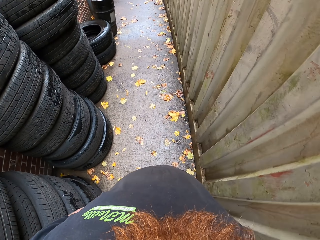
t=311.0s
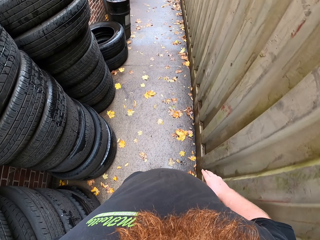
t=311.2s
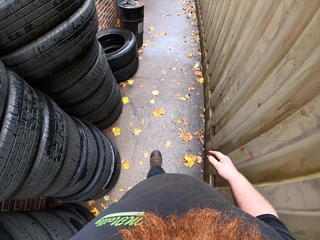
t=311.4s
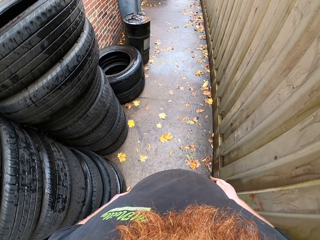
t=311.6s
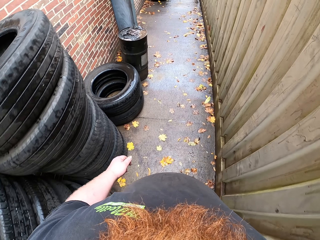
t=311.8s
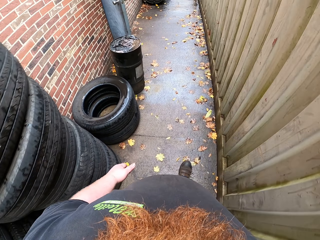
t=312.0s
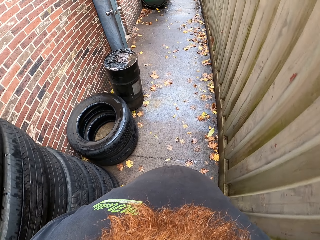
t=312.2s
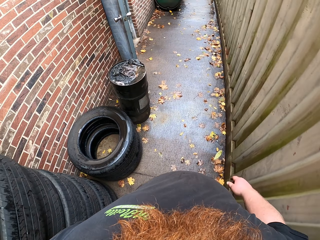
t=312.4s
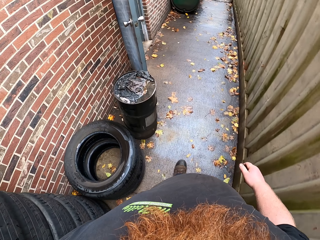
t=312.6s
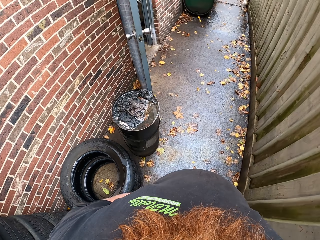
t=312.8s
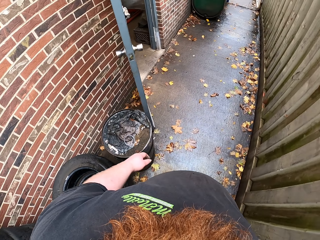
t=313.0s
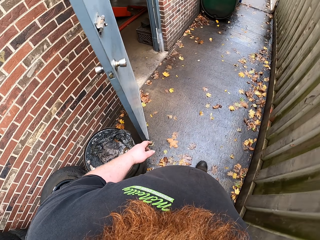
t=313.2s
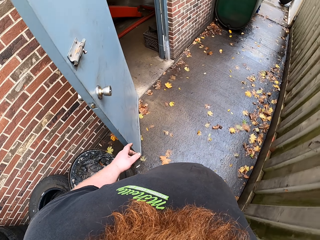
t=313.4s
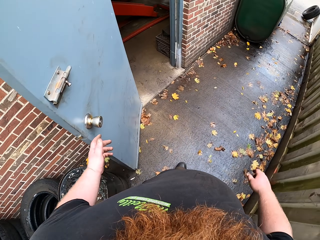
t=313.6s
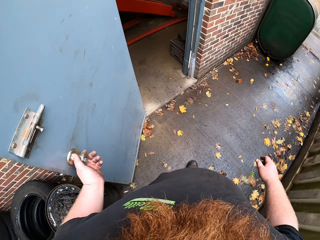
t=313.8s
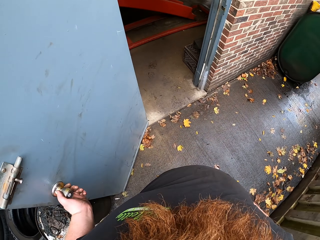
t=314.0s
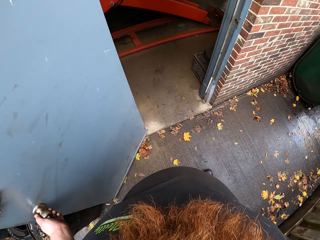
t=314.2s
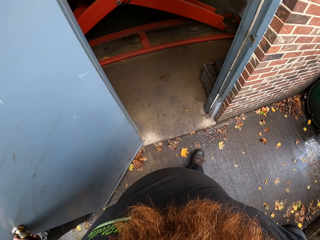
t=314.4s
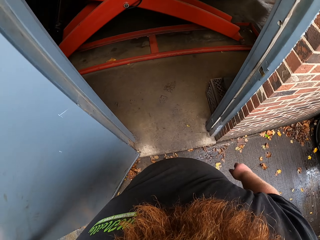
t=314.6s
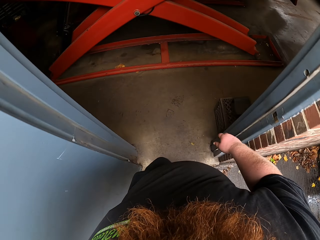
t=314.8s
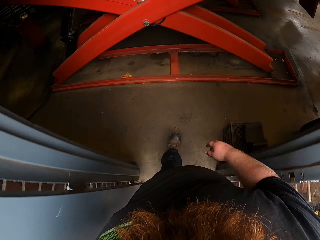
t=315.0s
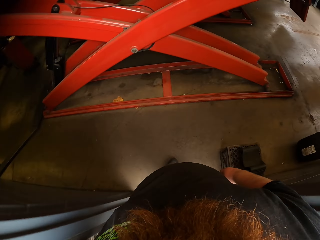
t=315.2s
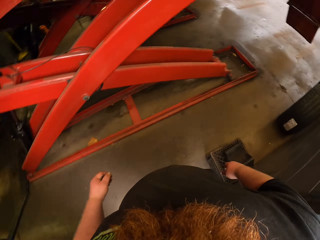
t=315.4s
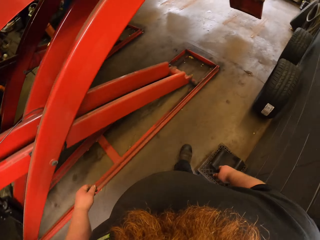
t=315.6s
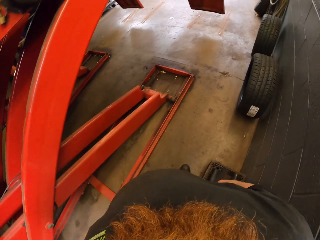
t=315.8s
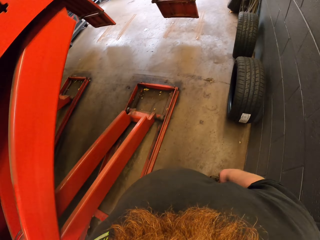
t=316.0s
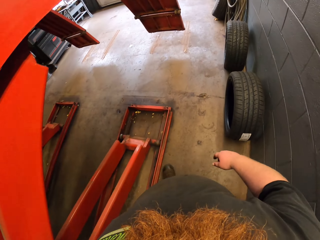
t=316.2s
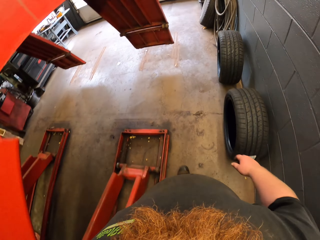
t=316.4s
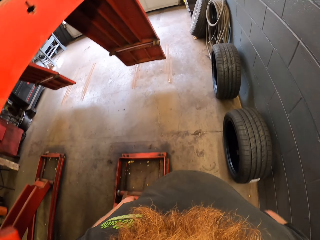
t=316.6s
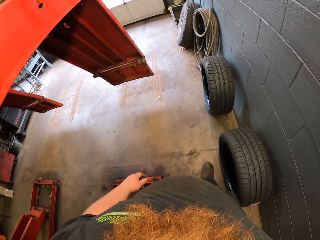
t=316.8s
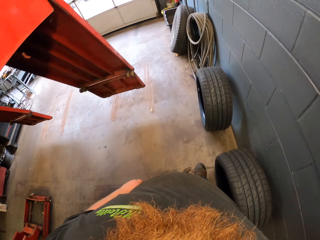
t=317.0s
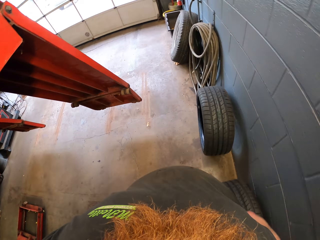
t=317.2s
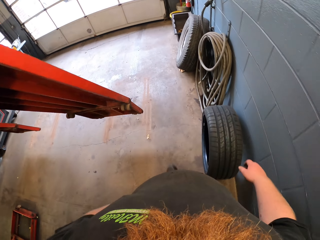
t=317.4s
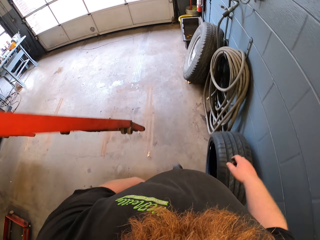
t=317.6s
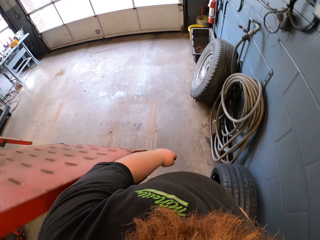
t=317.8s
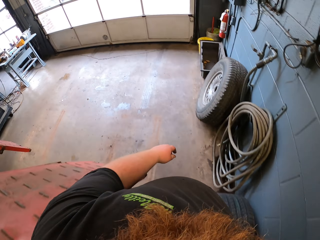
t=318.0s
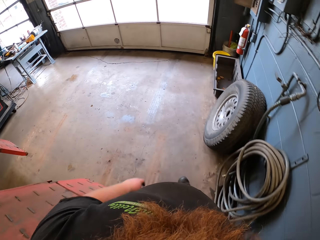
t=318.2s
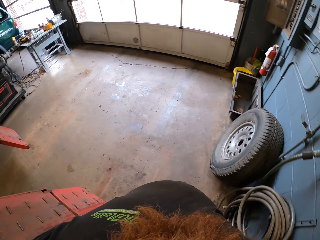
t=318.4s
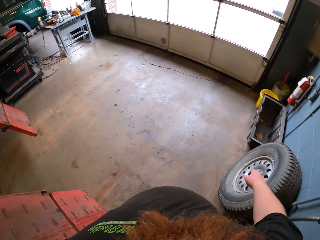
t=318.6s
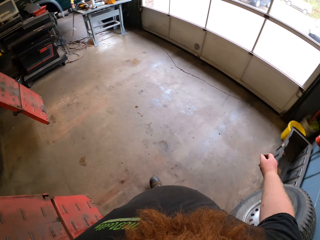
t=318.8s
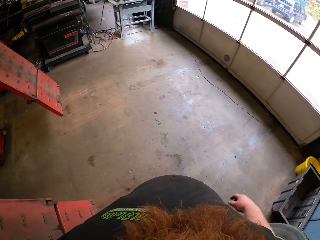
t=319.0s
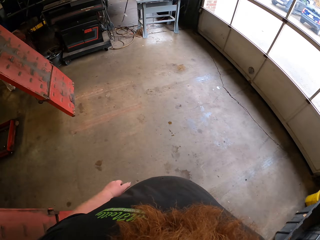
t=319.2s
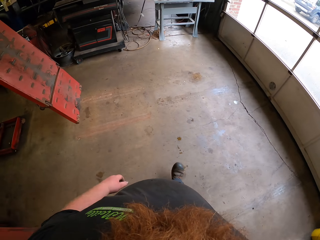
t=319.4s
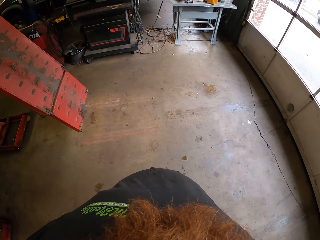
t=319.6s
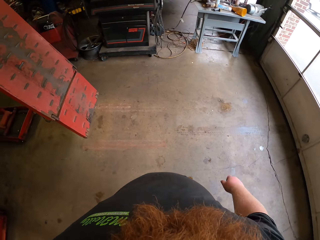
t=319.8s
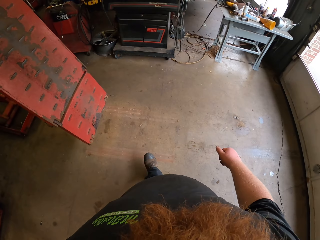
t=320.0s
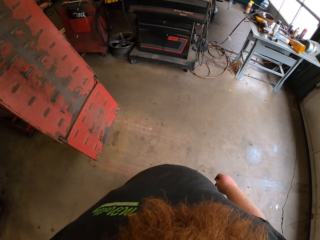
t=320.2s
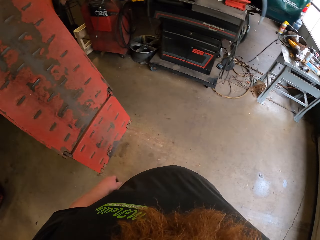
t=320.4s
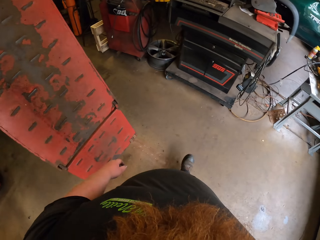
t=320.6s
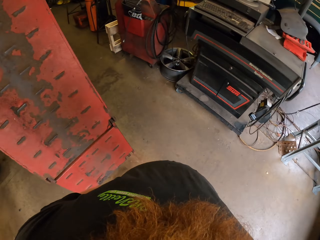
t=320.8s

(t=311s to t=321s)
The camera wearer walks back to the garage. They hold on the door knob. They close the door of the garage. They walk inside the garage.

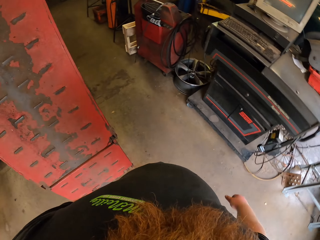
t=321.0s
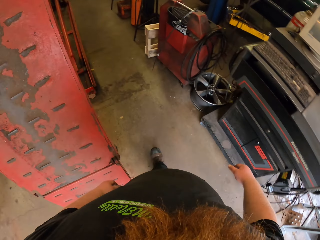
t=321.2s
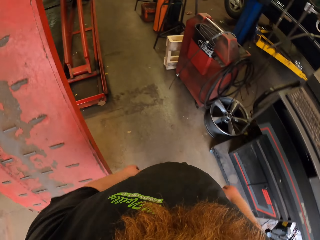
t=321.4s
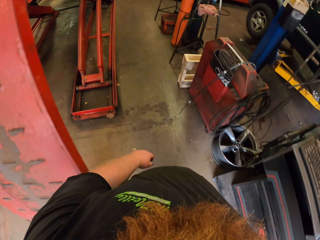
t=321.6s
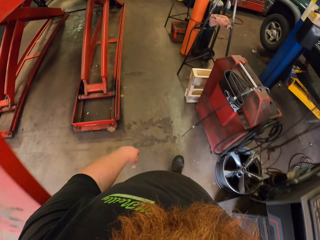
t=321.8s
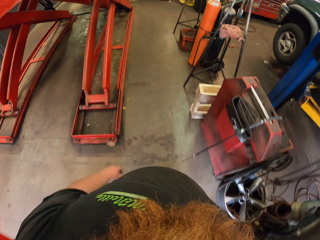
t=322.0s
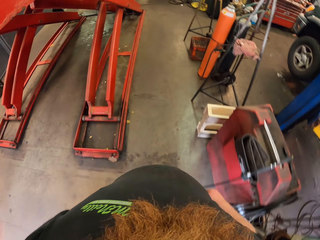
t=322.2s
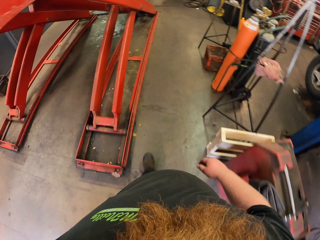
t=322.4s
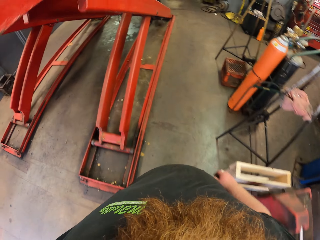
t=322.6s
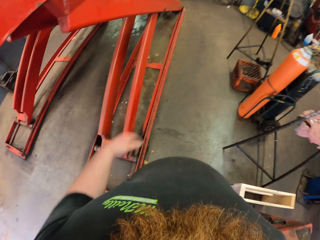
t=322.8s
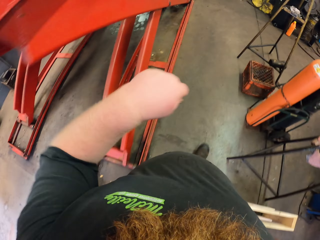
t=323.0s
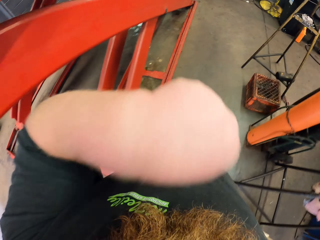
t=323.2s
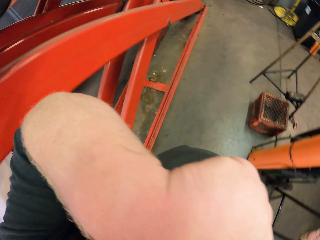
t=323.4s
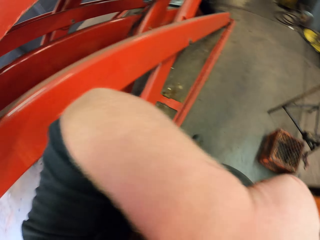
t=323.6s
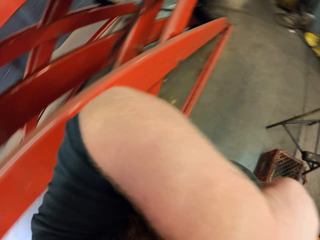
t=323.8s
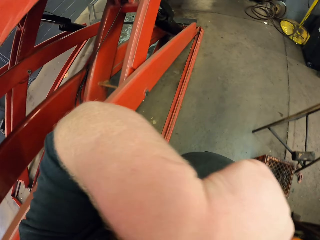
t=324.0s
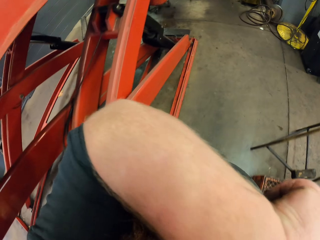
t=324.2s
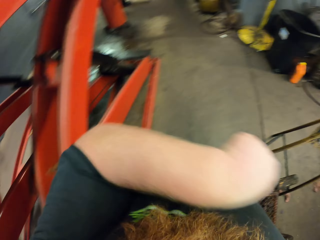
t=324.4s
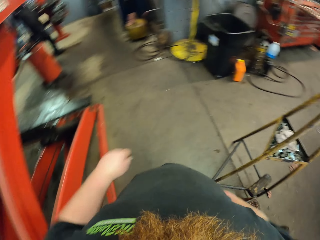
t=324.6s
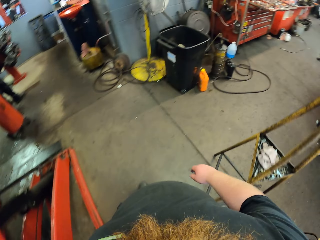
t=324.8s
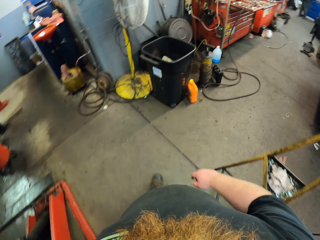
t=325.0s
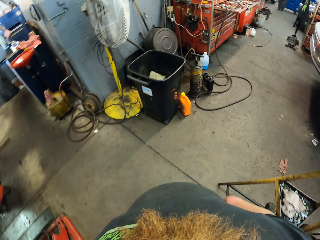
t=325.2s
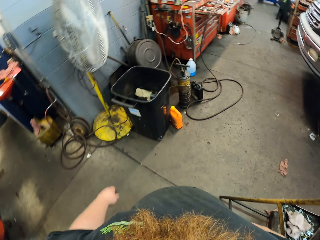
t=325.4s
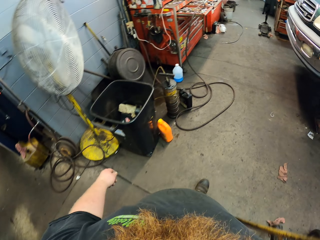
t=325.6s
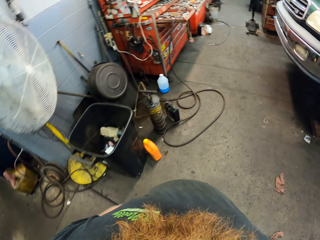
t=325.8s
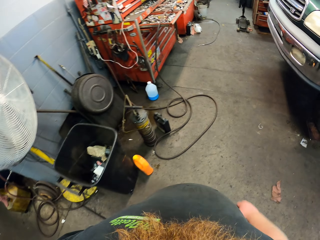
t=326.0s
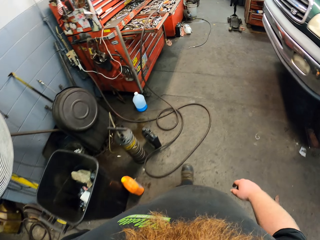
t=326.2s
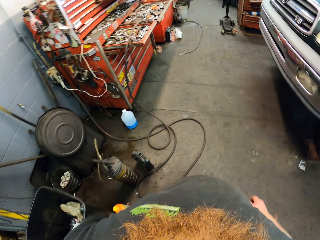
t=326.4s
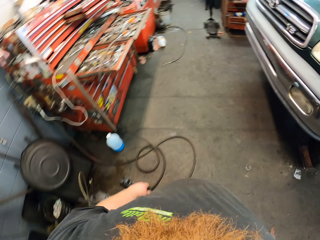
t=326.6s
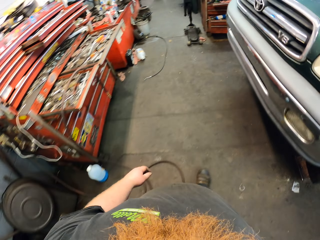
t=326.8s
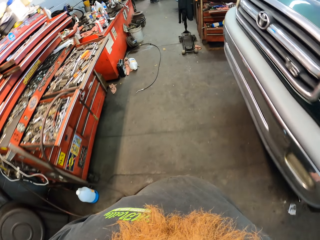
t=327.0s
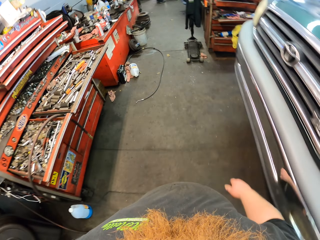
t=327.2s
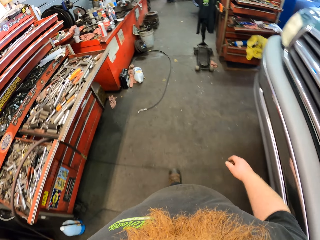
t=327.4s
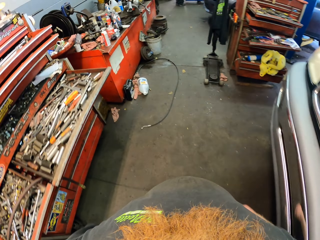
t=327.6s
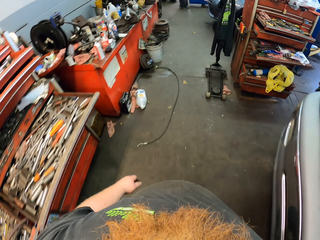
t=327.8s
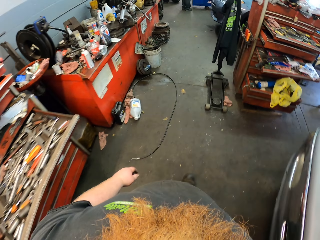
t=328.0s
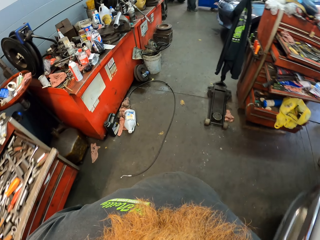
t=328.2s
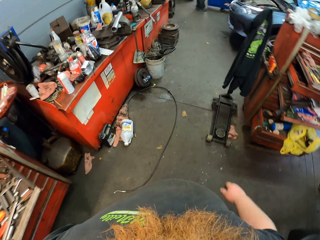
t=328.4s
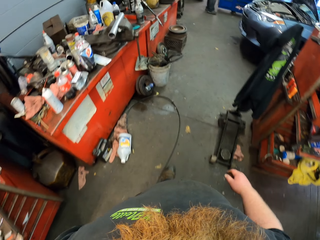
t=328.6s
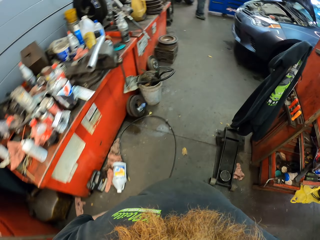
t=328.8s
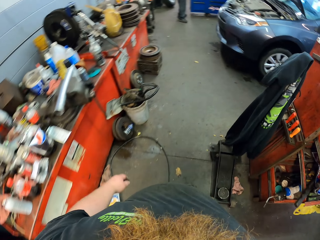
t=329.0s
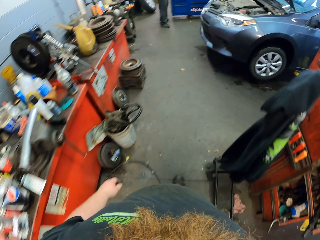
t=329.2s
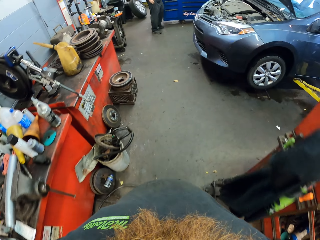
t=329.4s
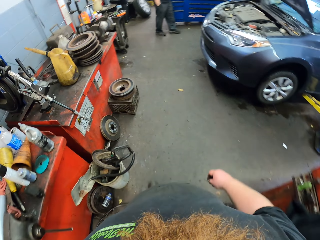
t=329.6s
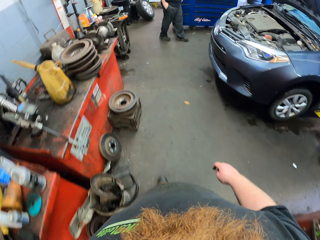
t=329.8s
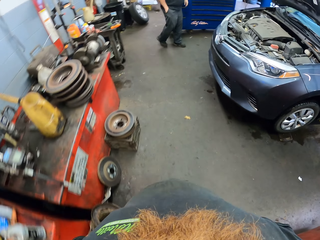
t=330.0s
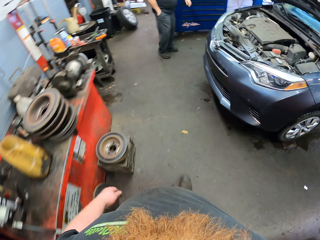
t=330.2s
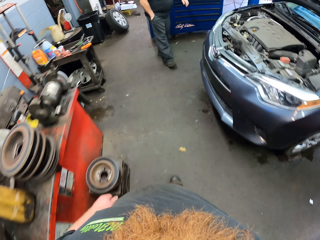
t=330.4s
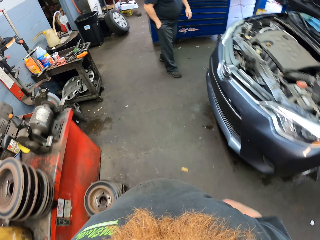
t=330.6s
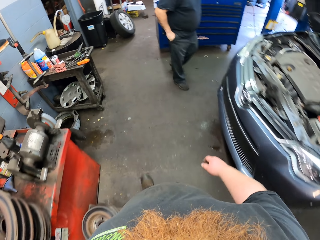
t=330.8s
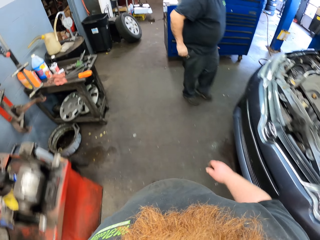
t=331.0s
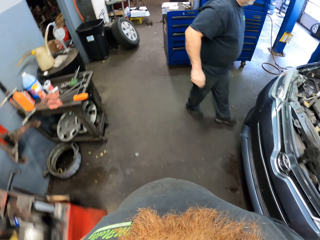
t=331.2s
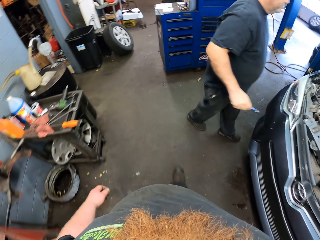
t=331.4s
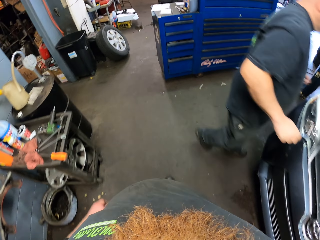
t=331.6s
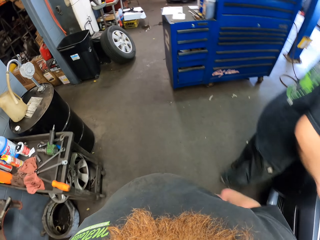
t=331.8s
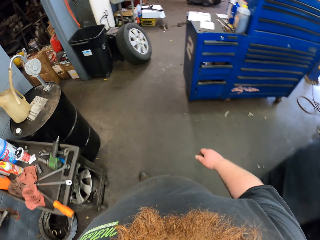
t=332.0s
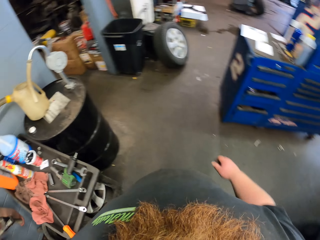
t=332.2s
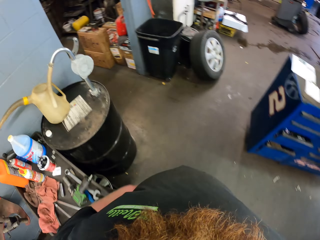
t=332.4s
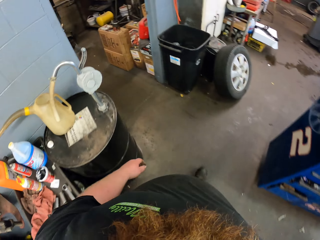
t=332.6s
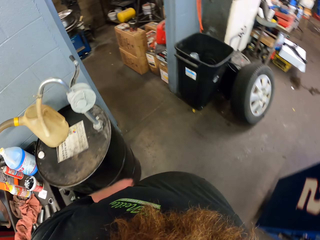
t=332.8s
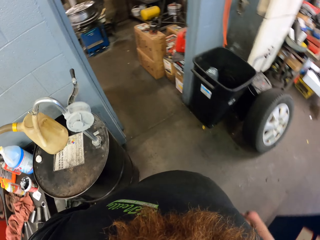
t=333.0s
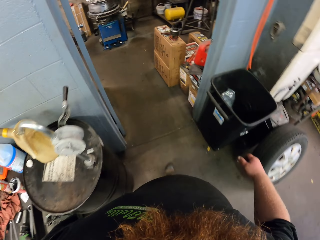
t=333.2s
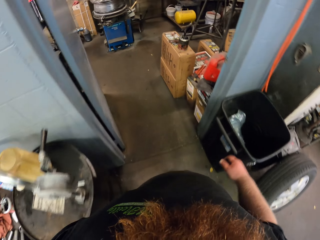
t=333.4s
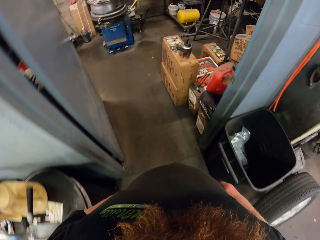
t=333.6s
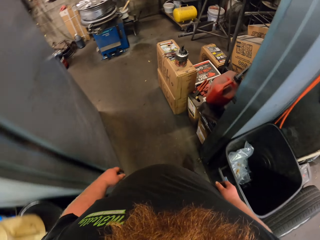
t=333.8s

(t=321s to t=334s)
The camera wearer wipes their face. They walk around.
